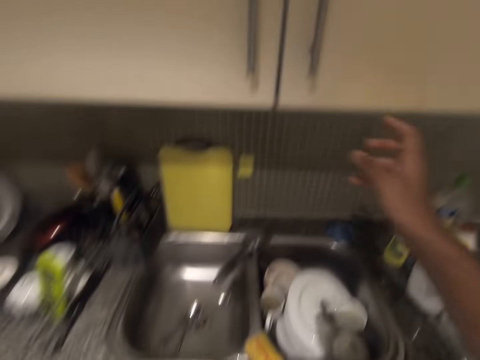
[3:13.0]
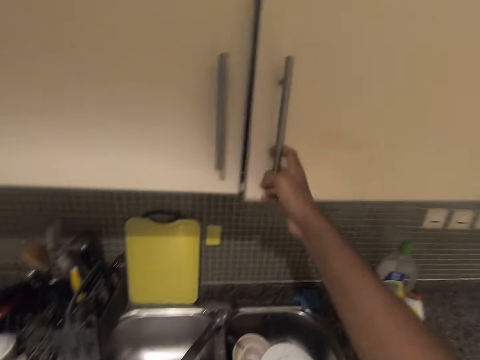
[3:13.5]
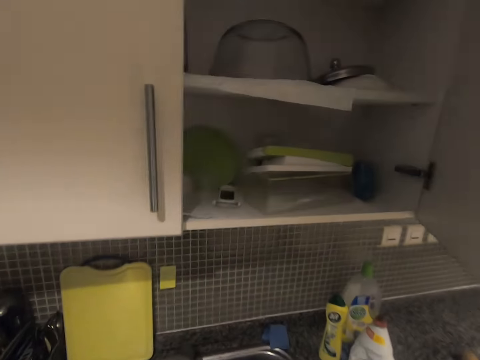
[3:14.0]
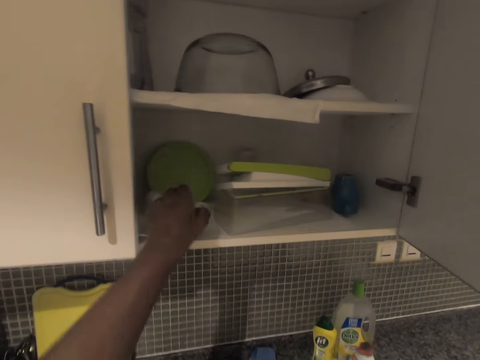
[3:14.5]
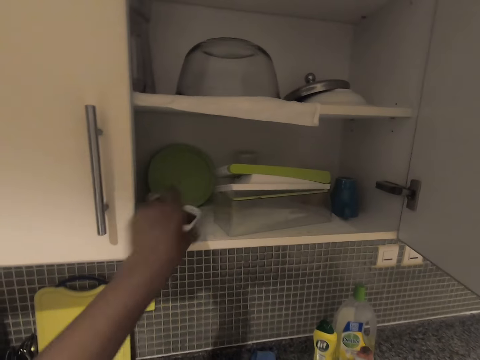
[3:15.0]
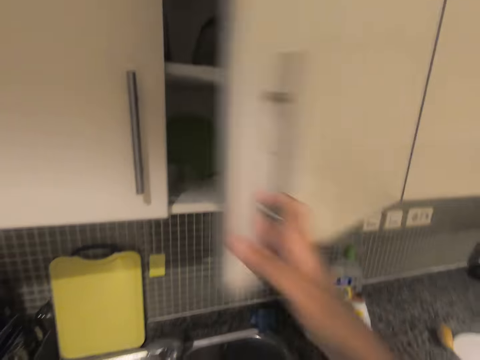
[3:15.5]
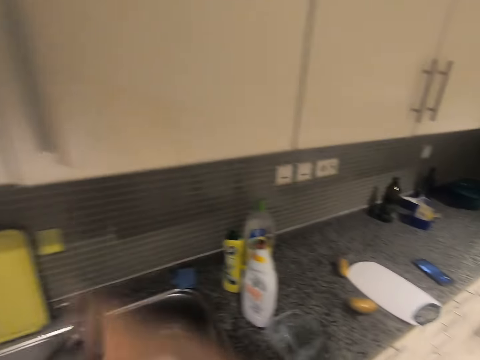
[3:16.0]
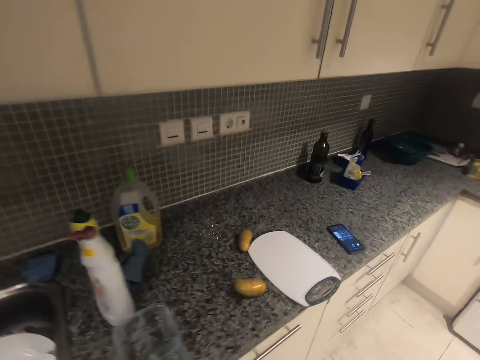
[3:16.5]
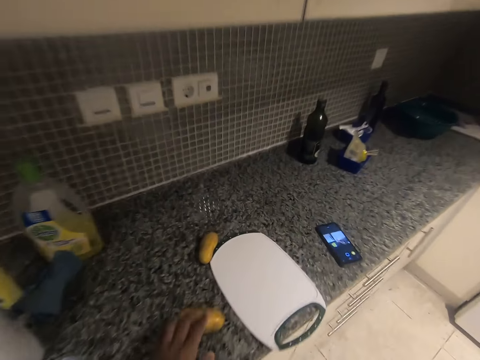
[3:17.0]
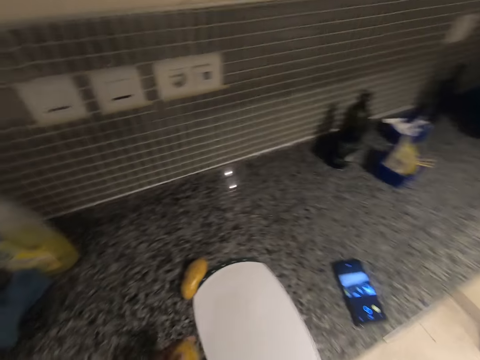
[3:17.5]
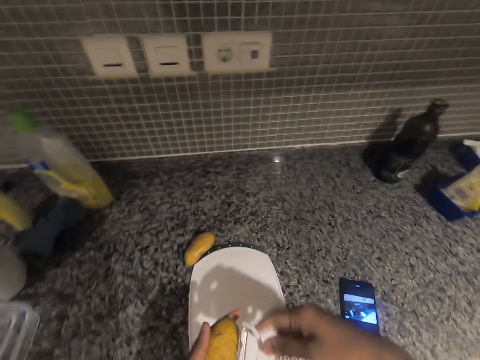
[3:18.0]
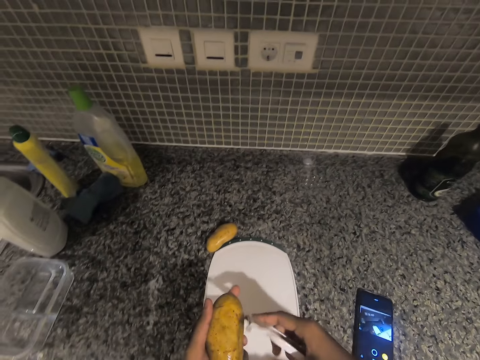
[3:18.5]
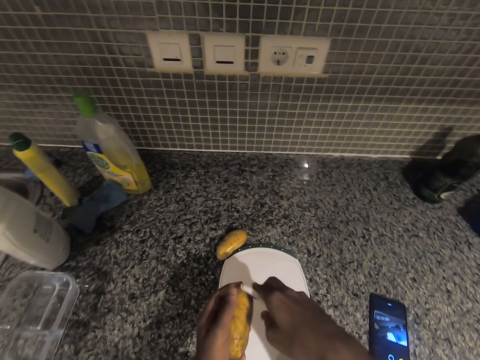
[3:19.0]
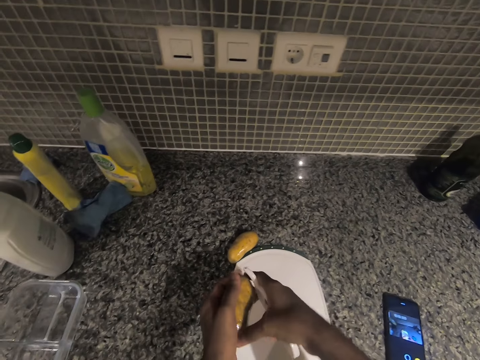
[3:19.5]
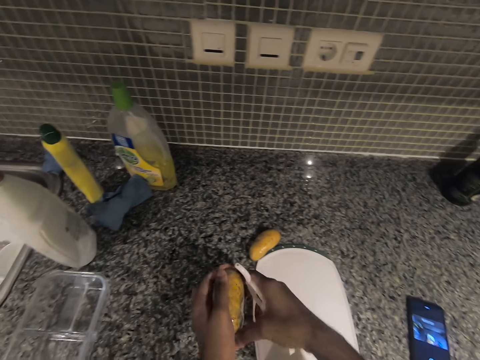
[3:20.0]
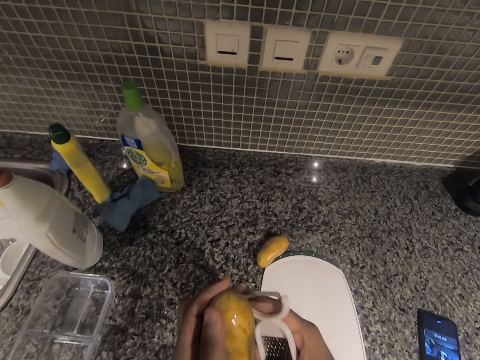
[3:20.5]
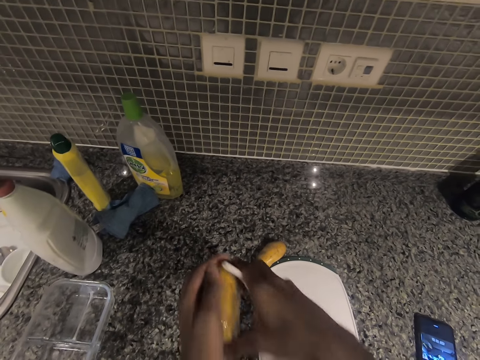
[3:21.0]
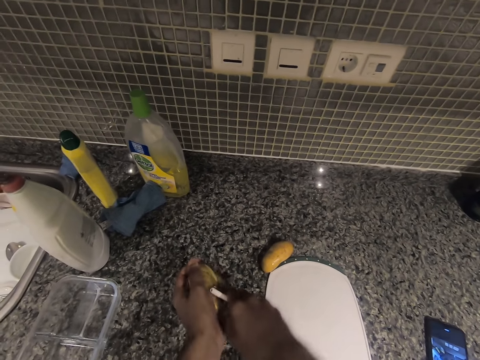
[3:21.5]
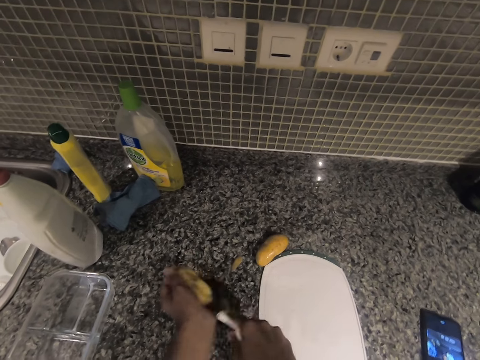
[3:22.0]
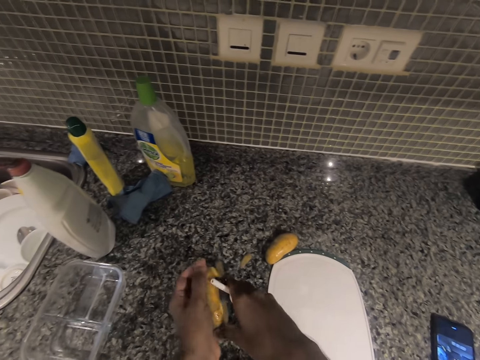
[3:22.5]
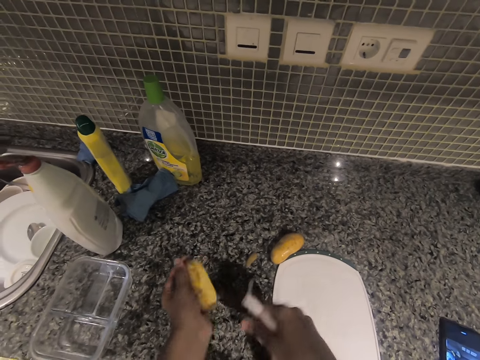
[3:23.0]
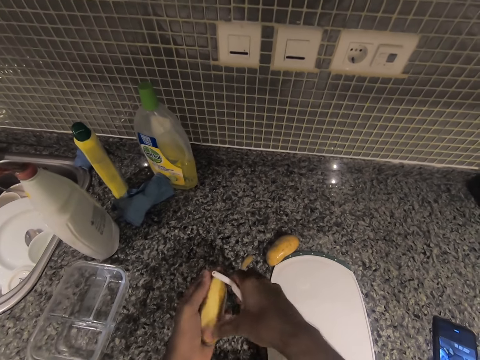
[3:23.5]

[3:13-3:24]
The camera wearer opens a kitchen wall cabinet. They pick up a potato peeler from the kitchen wall cabinet. They close the kitchen wall cabinet. They peel one of the potatoes with the potato peeler.

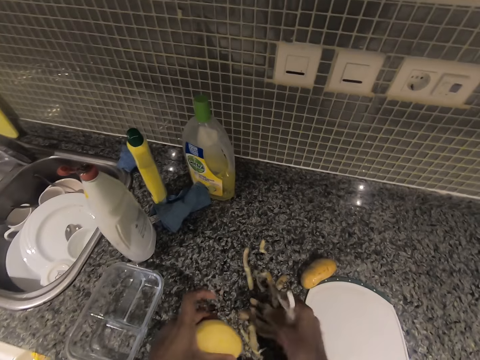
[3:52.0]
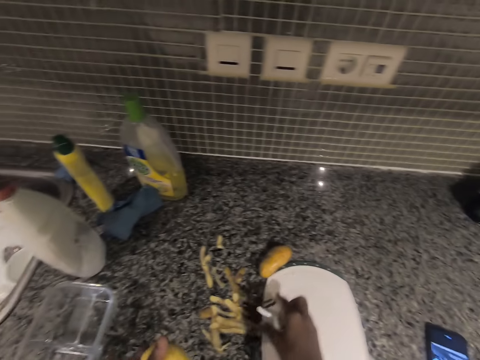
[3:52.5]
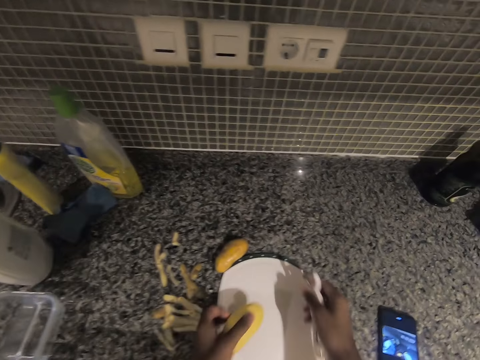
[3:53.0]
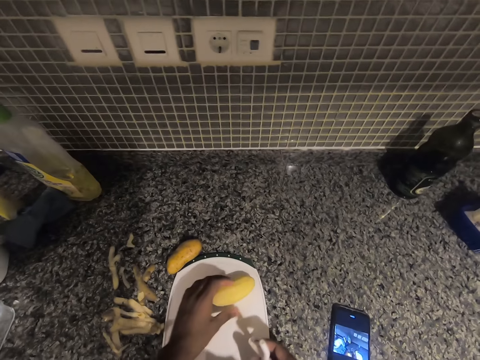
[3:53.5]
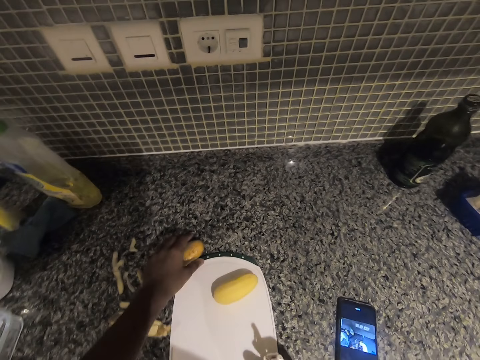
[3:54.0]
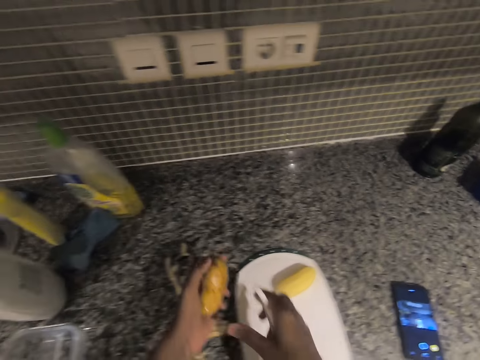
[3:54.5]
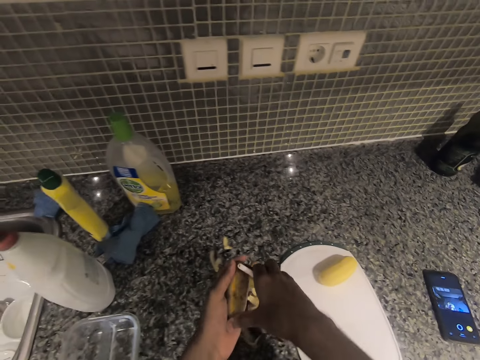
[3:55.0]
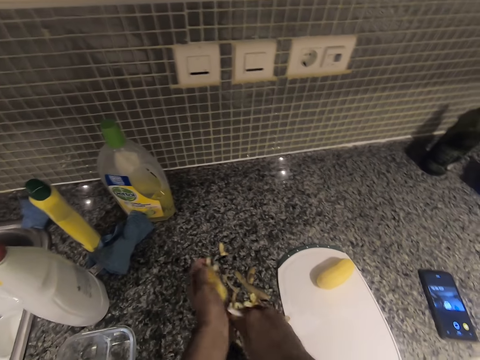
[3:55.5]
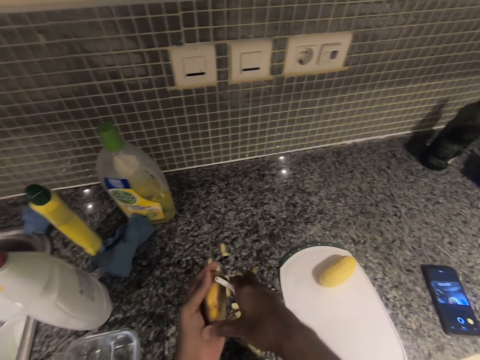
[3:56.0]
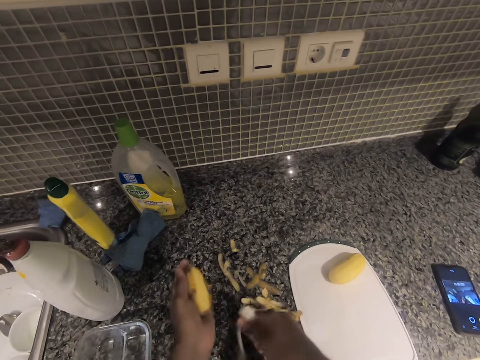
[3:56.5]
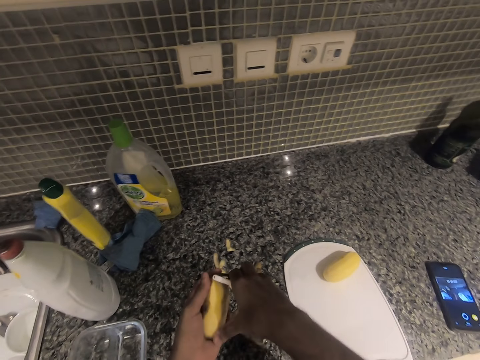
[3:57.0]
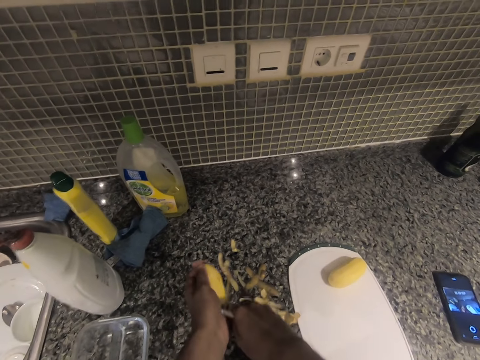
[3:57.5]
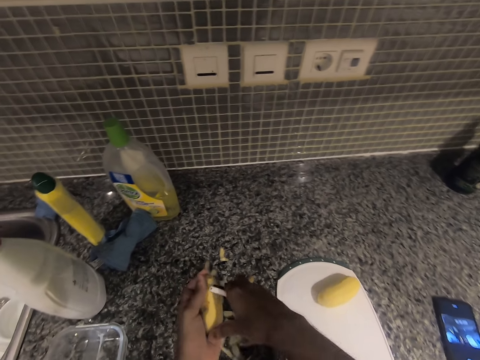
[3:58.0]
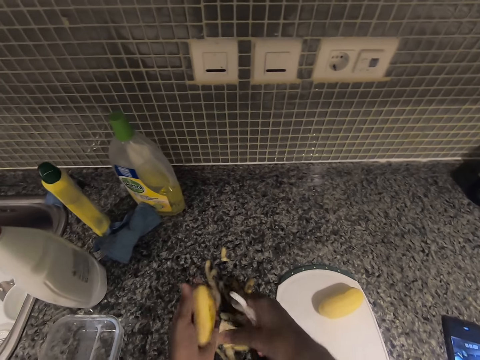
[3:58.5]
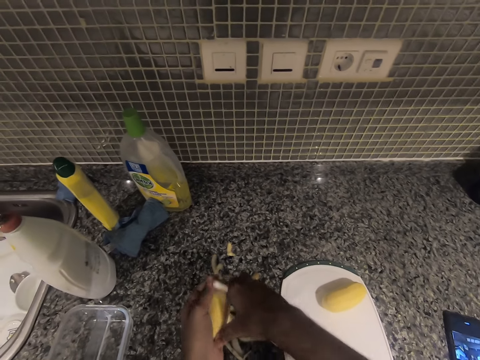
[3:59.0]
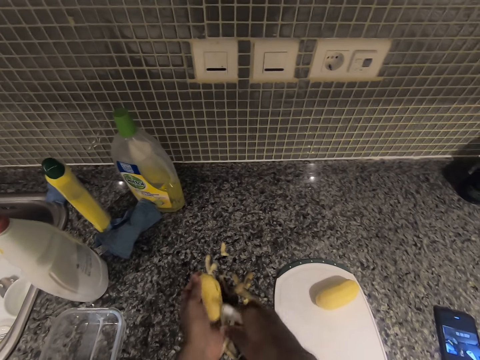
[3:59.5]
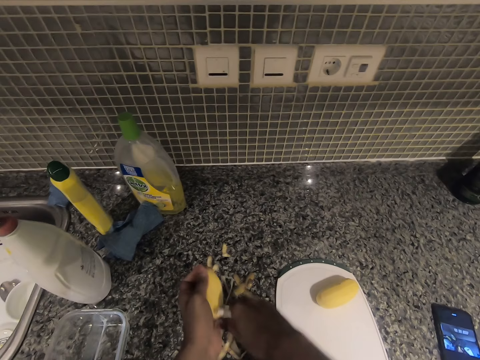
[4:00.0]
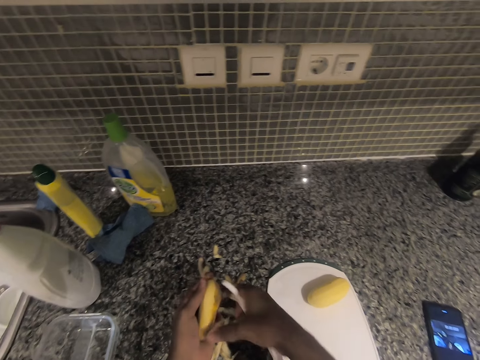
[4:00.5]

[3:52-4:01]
The camera wearer drops the peeled potato on the cutting board. They pick the second potato. They peel the potato with the potato peeler.

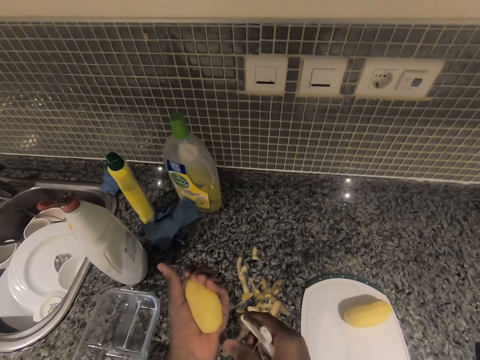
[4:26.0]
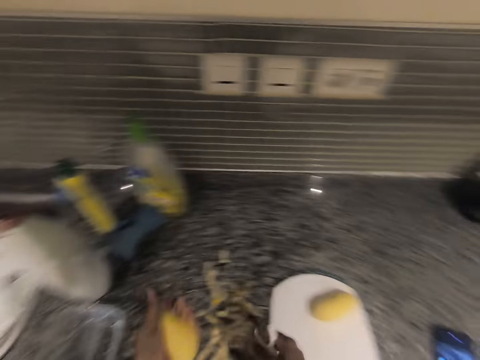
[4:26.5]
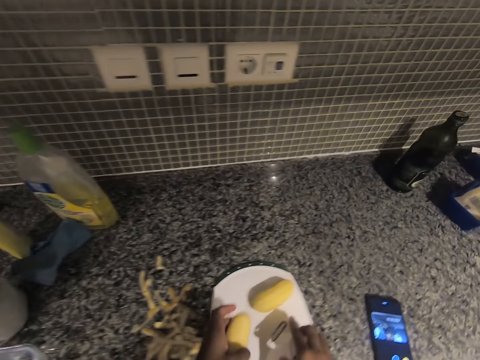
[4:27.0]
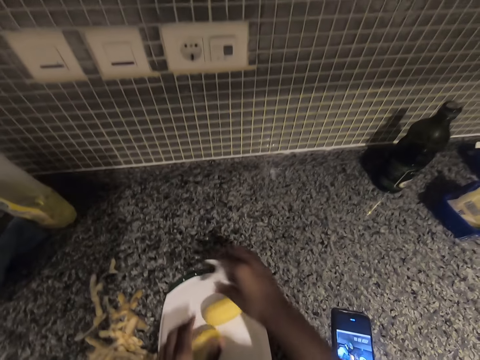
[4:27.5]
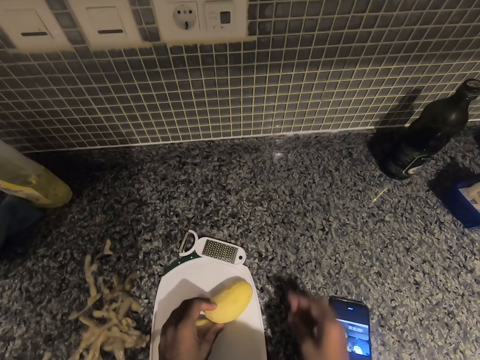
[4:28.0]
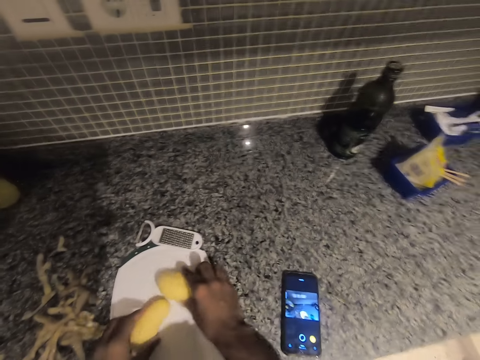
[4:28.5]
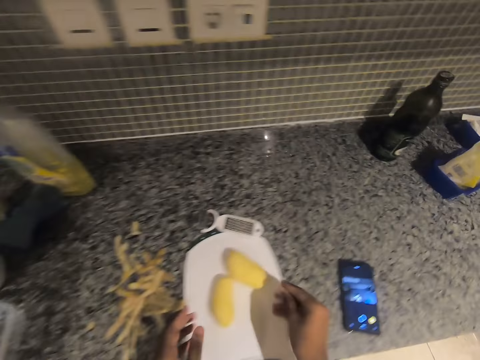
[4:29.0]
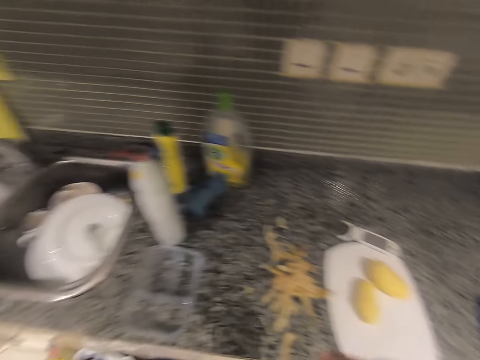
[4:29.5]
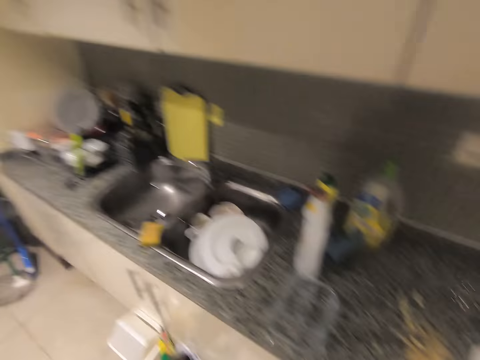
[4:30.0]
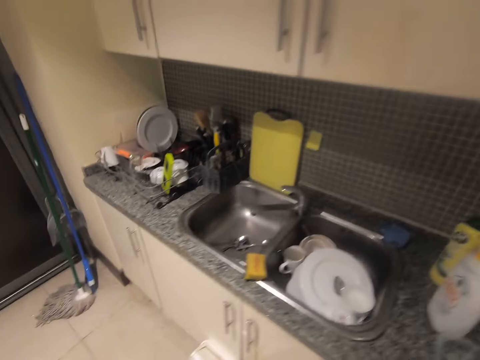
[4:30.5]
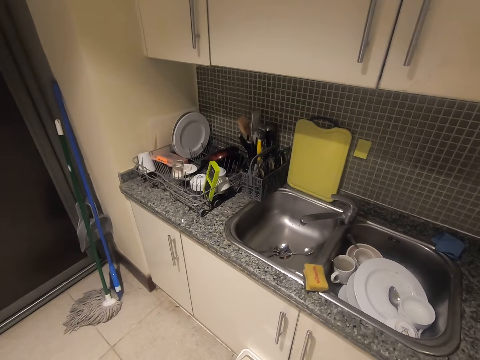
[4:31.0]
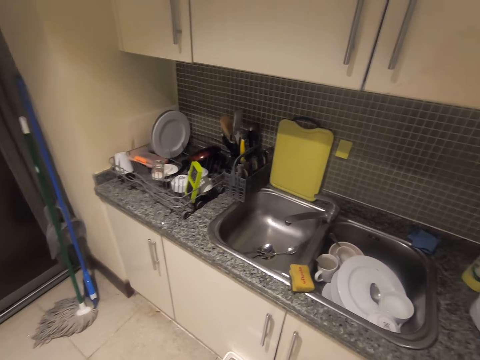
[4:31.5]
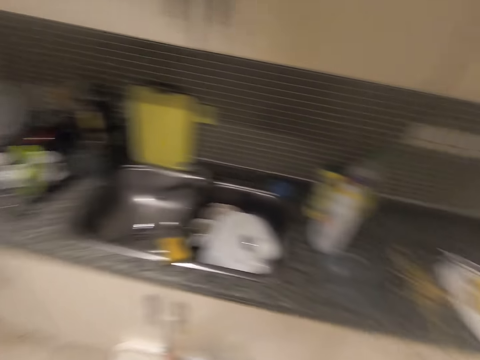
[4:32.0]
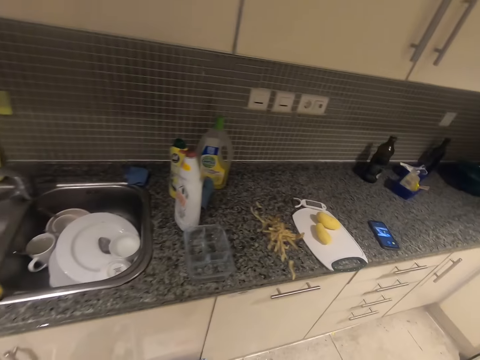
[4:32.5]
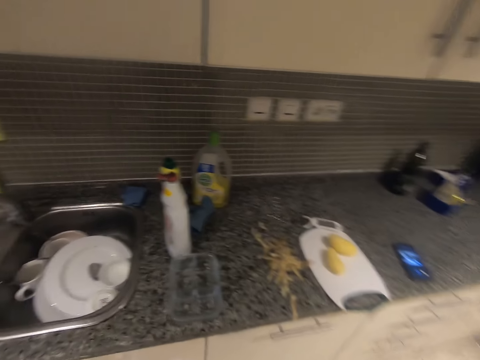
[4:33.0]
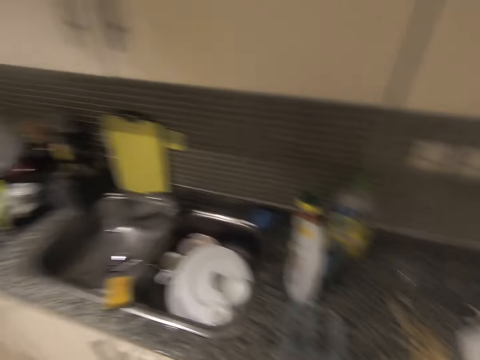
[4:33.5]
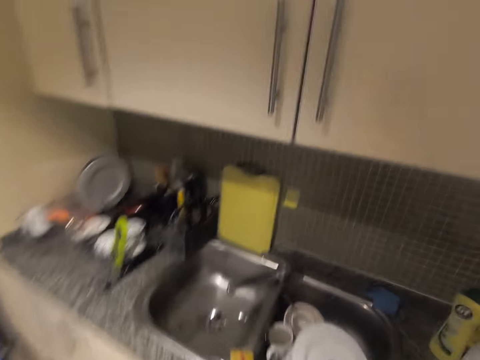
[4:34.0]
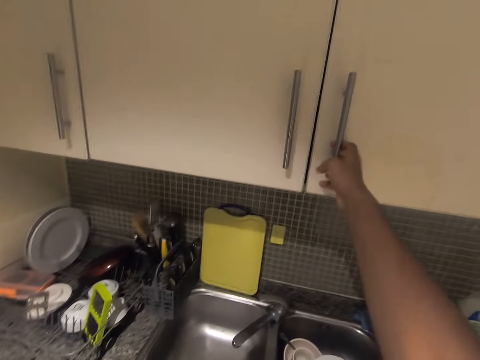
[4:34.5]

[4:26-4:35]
The camera wearer drops the peeled potato on the cutting board or plate.
